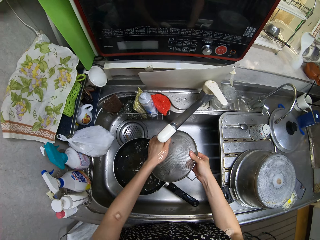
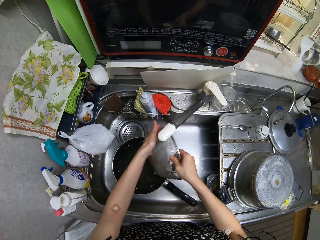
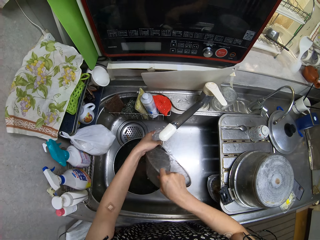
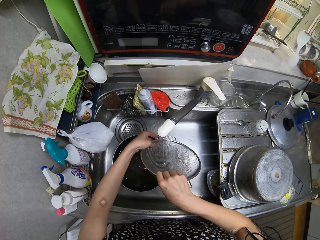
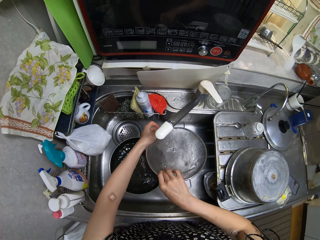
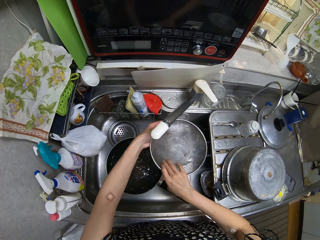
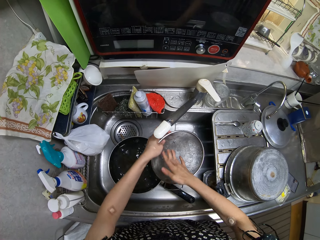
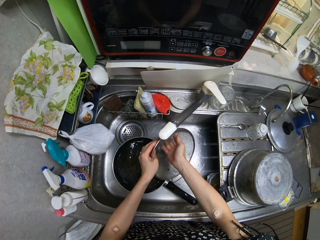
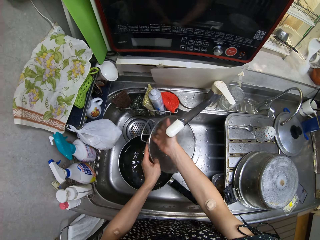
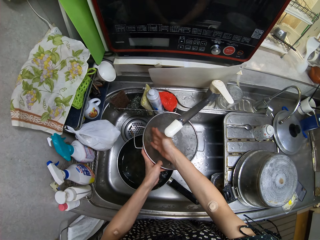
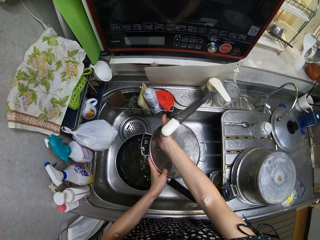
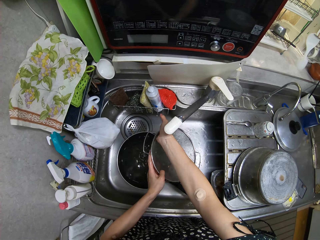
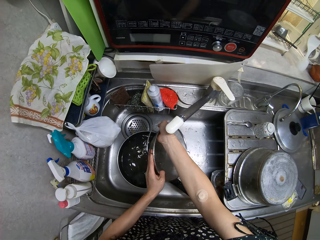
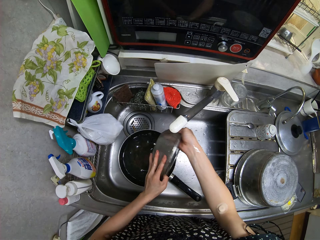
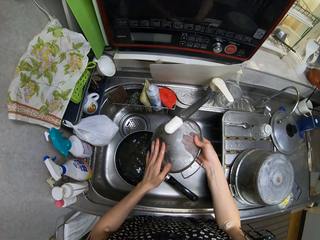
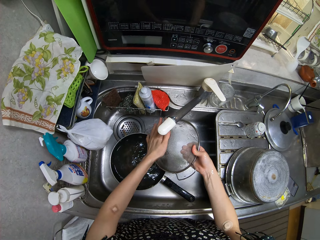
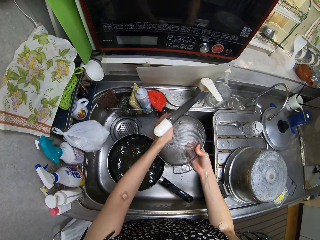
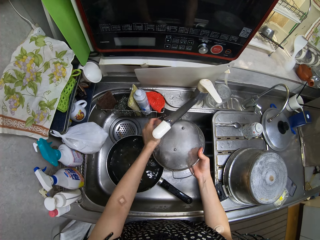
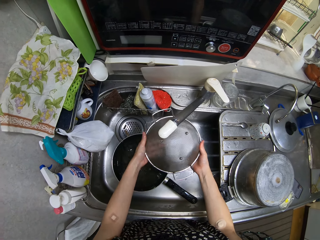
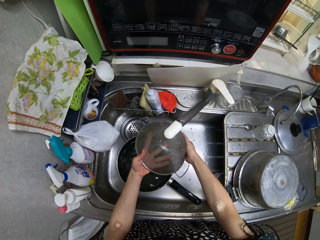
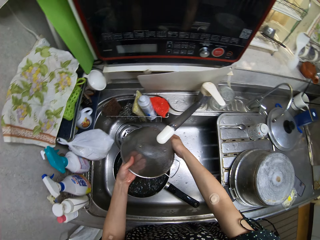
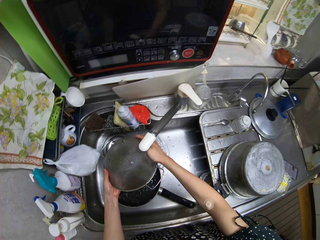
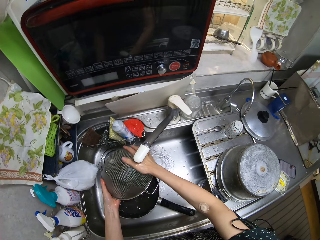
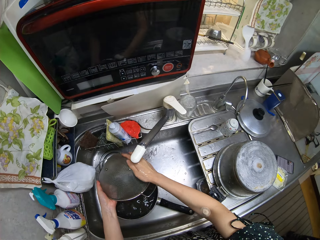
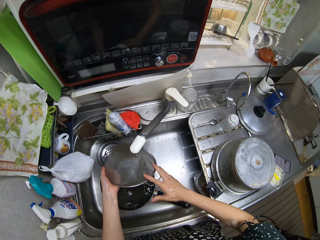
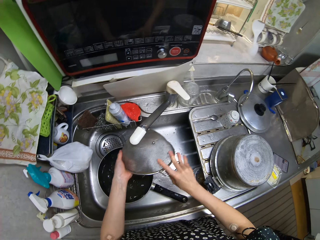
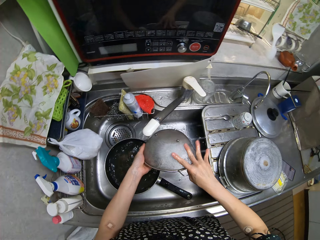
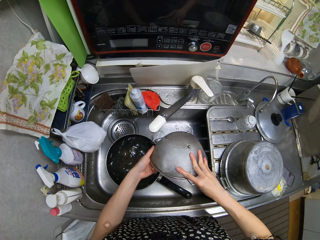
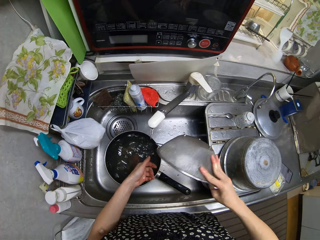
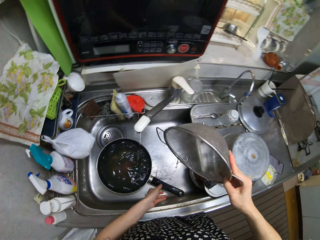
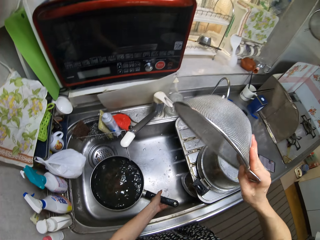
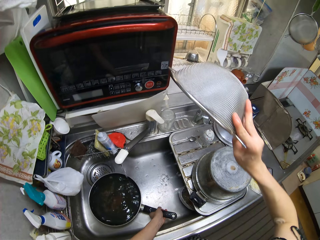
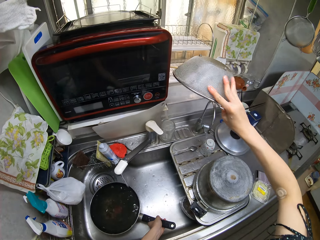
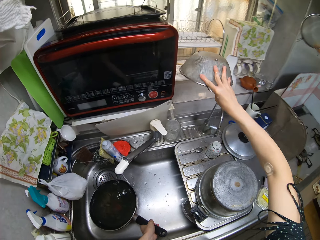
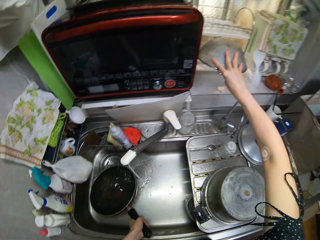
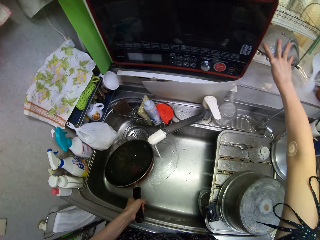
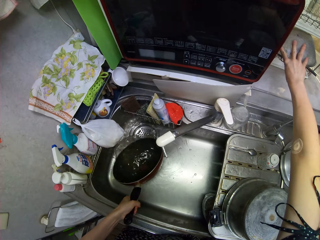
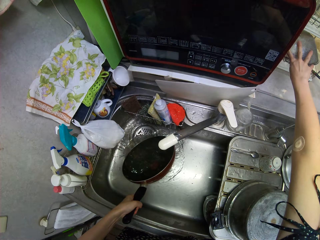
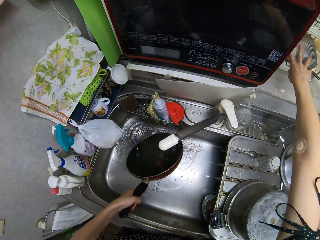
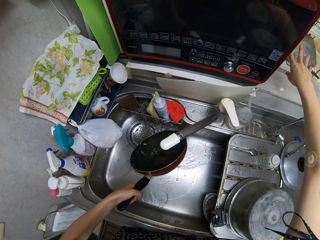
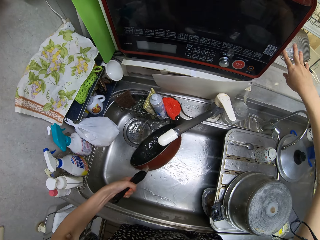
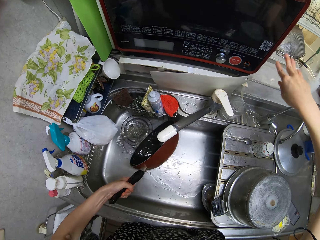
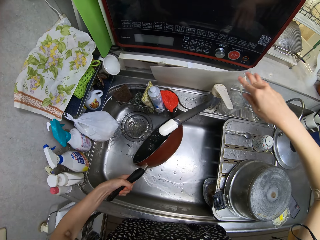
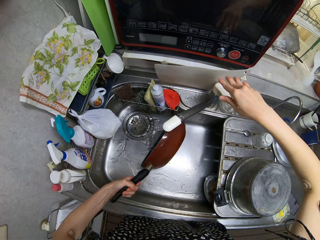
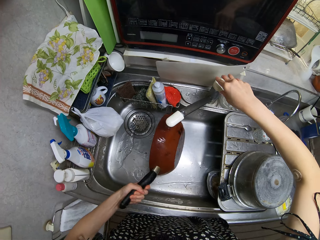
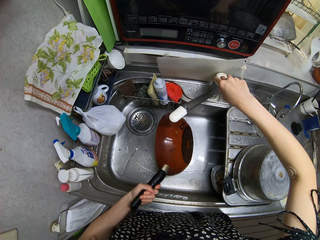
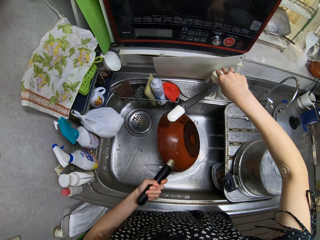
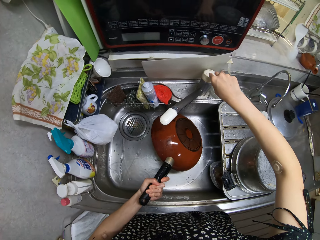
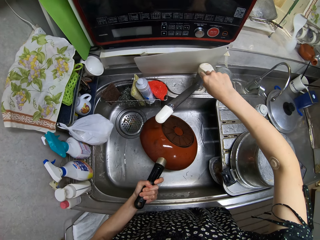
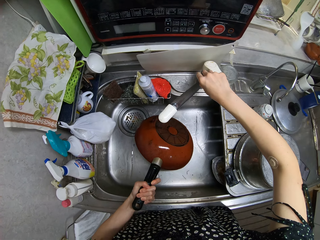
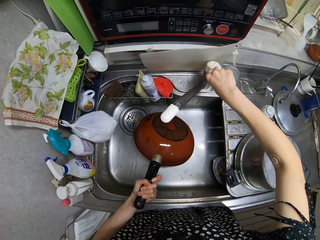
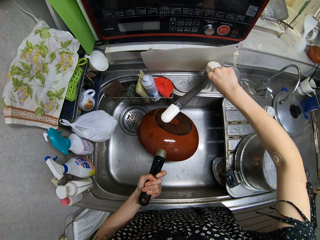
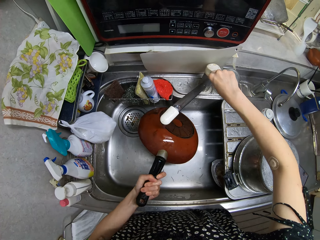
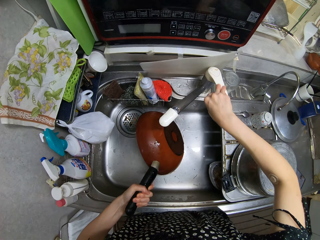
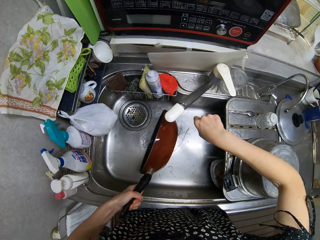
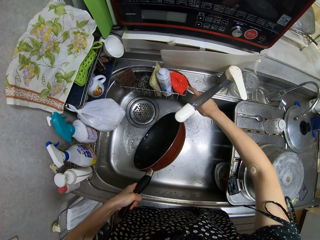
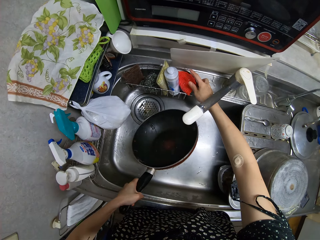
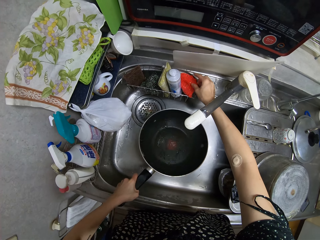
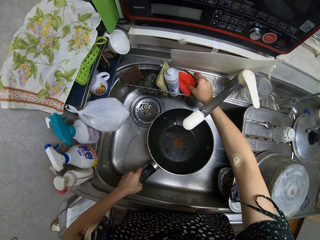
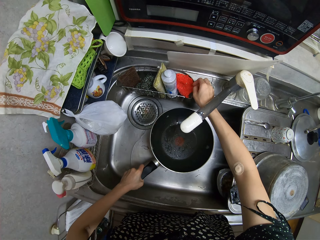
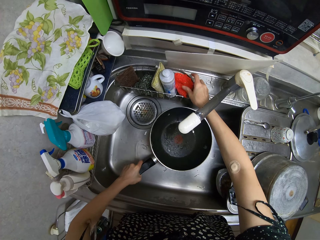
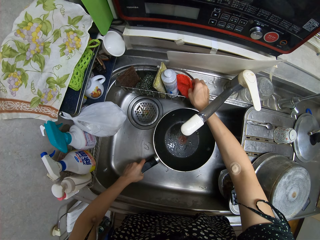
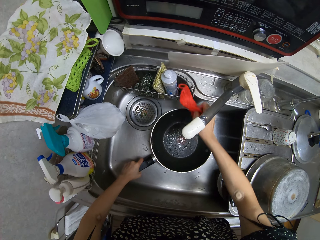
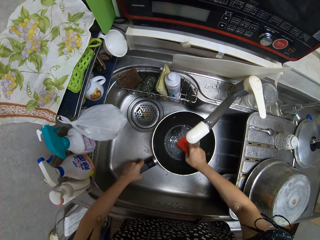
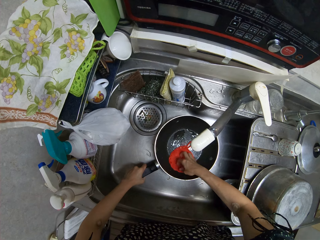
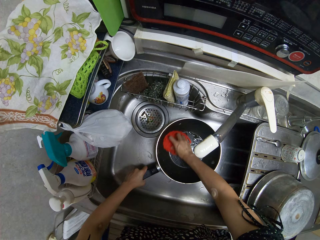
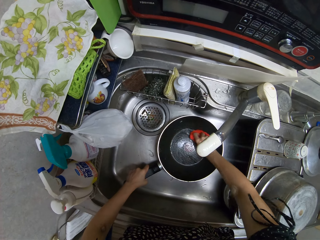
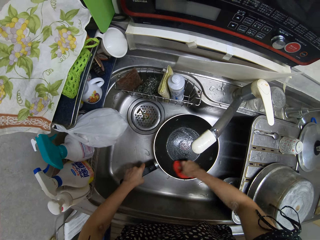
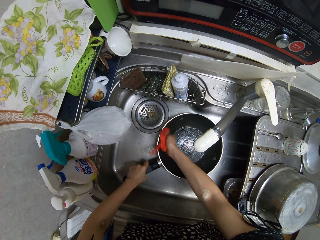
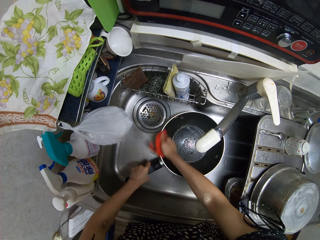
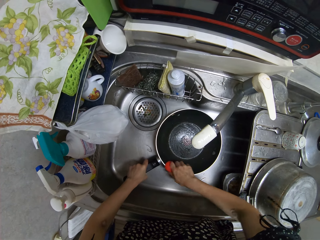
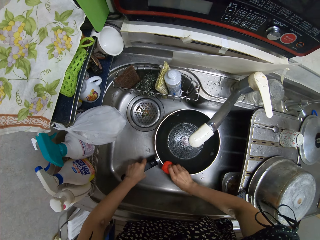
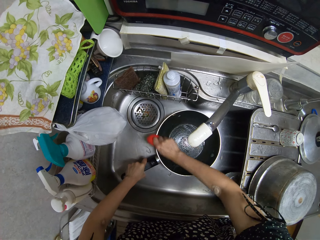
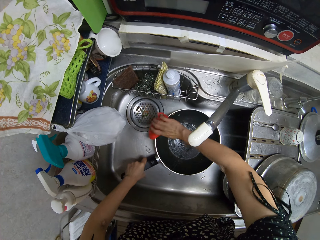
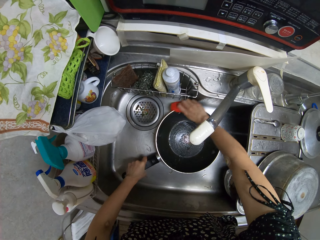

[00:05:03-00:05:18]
The camera wearer rinses the sieve bowl in the sink. He drops the sieve bowl. He drops the spoon in the tray with his right hand. He rinses the frying pan in the sink. He turns off the sink faucet with his right hand. He picks the sponge from the sink with his right hand. He washes the frying pan with the sponge in his right hand.

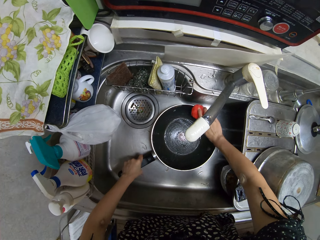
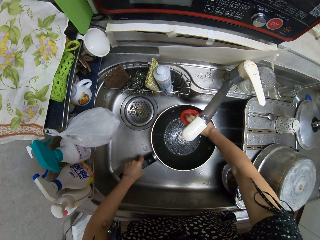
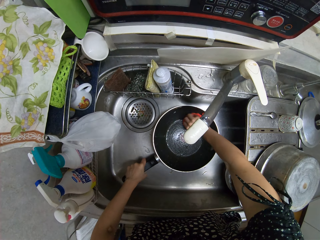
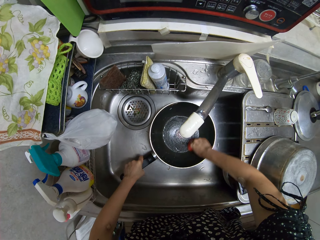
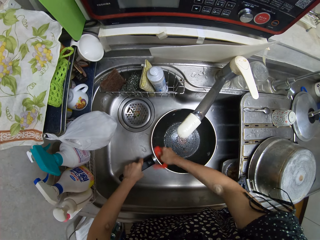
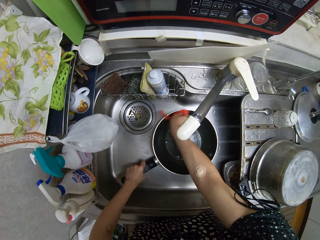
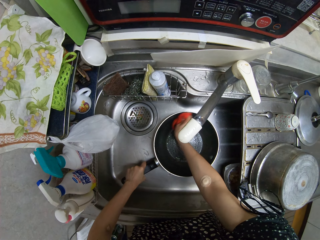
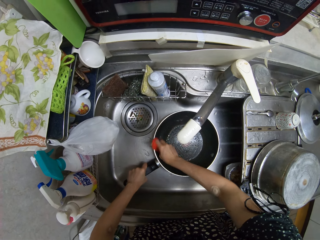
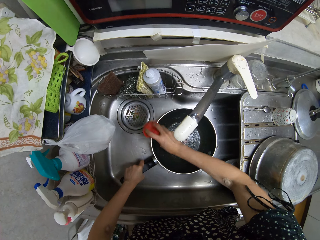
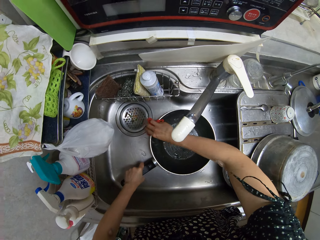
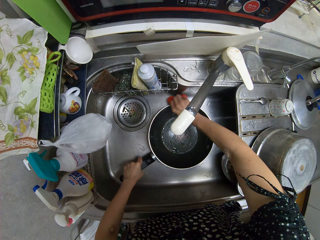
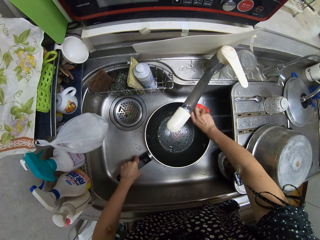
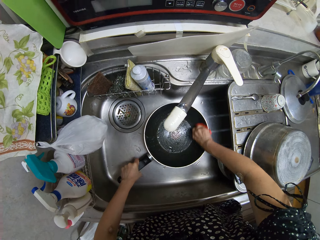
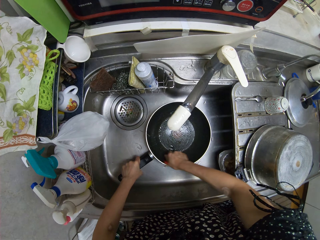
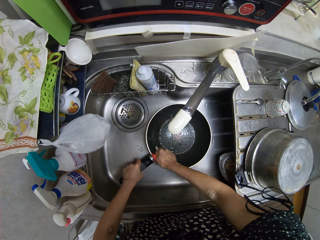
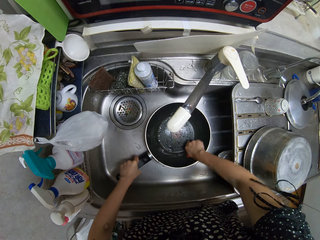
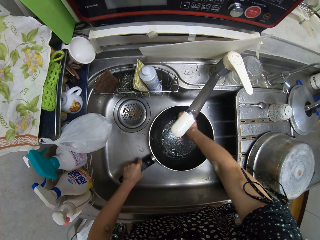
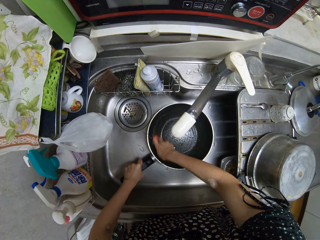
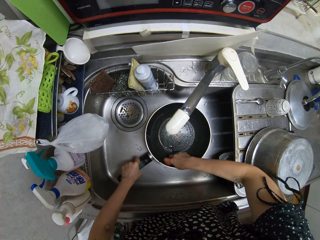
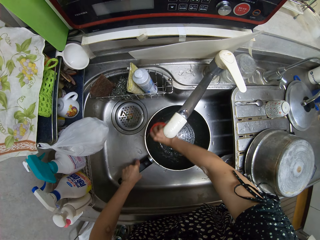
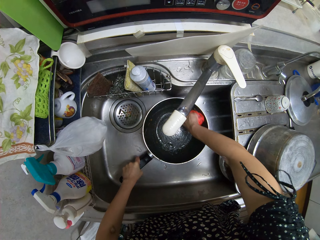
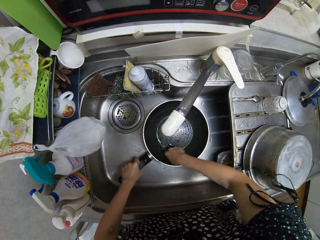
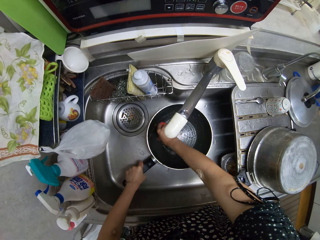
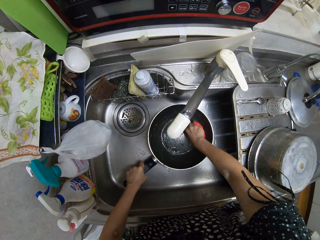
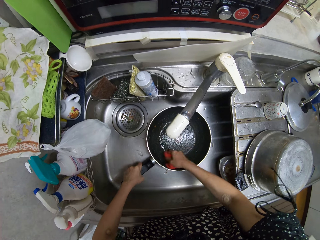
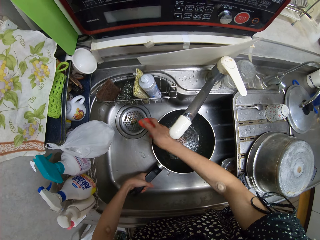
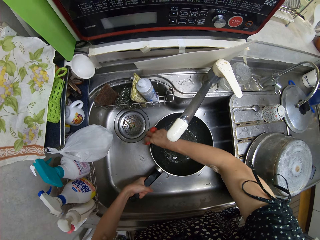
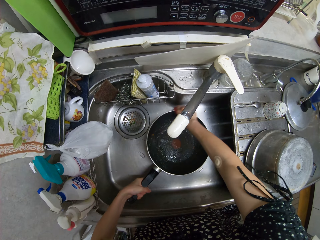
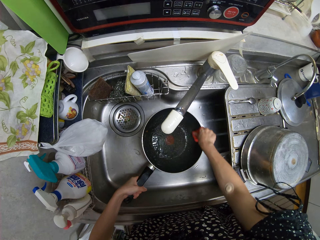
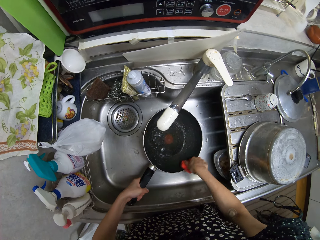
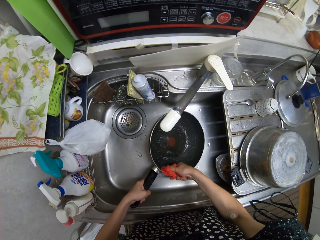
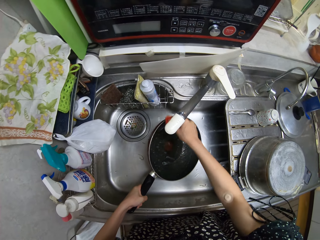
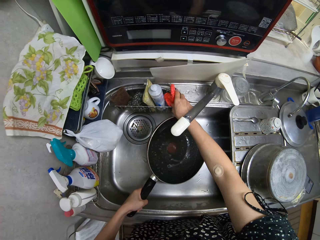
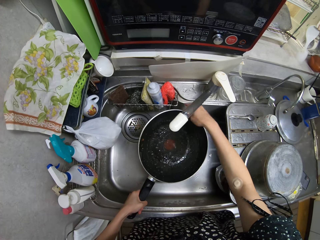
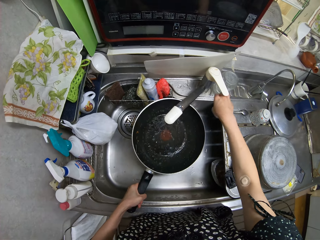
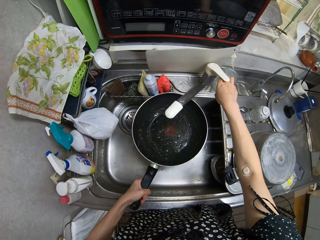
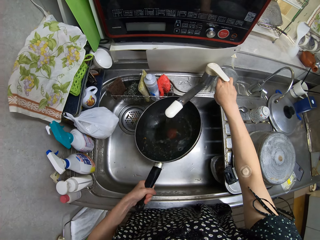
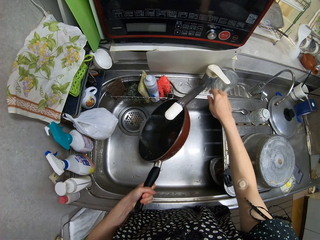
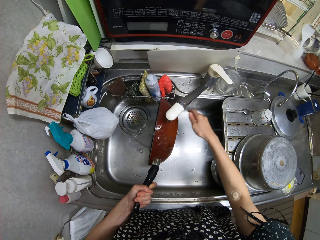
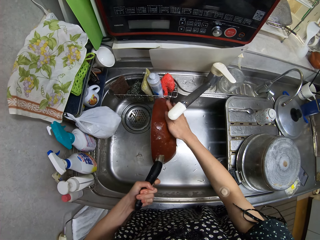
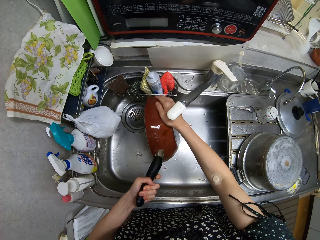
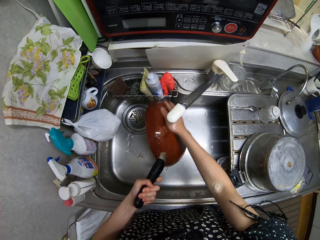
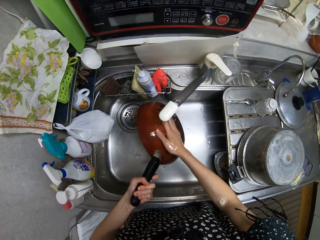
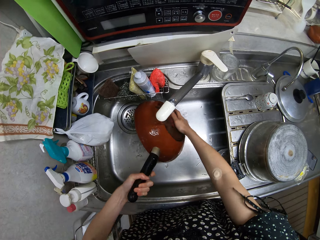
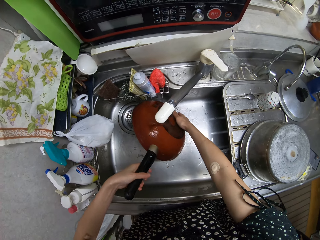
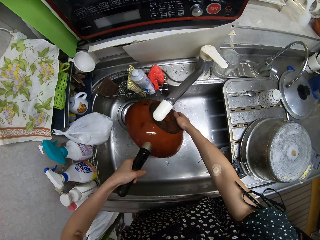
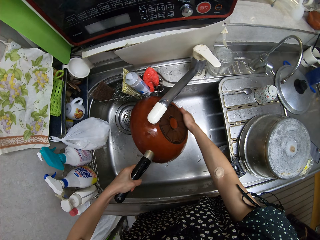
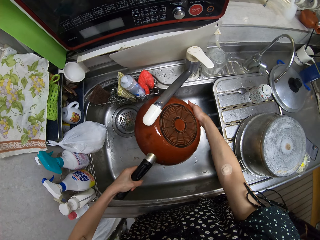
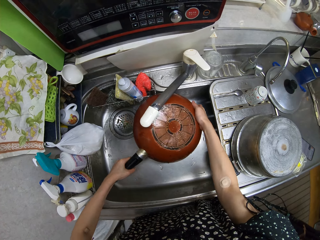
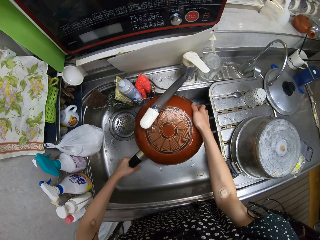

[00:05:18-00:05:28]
The camera wearer drops the sponge or dish towel on the sink with his right hand. He turns on the sink faucet with his right hand. He rinses the frying pan in the sink. He rinses the tap.
